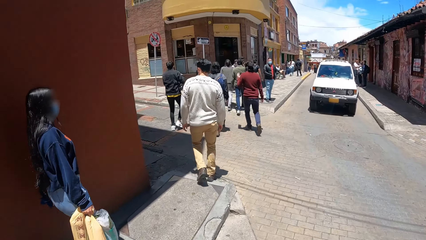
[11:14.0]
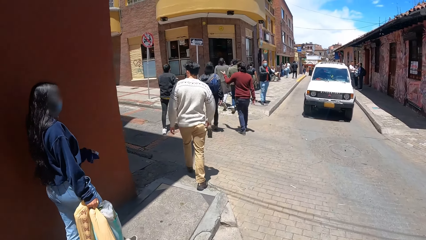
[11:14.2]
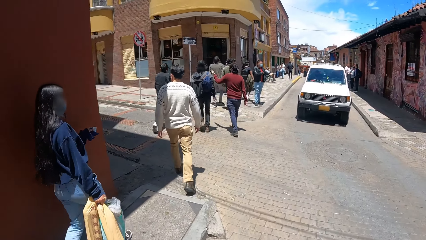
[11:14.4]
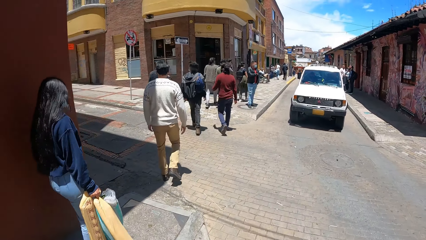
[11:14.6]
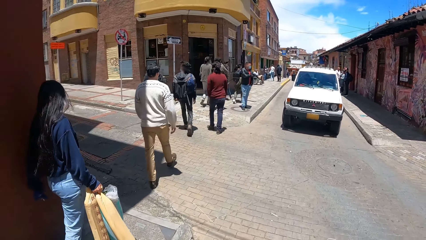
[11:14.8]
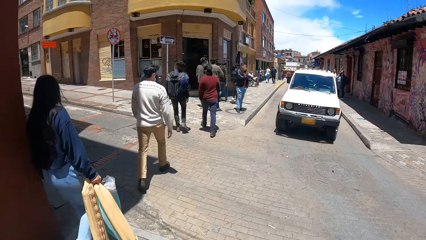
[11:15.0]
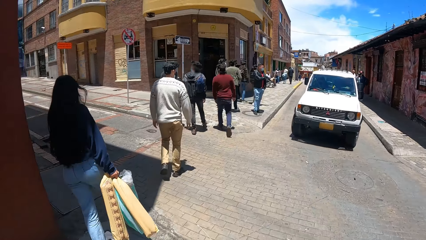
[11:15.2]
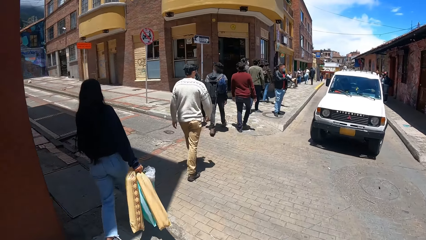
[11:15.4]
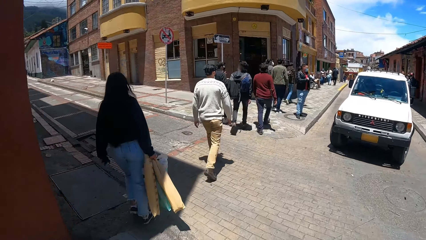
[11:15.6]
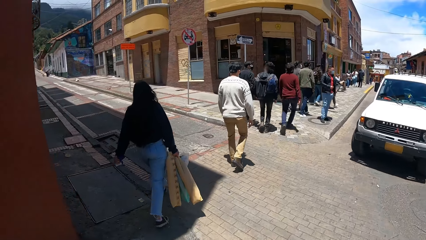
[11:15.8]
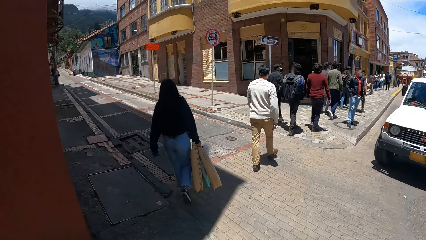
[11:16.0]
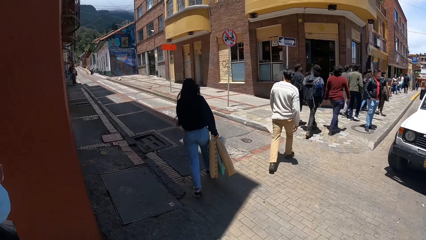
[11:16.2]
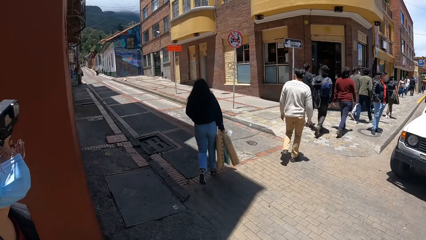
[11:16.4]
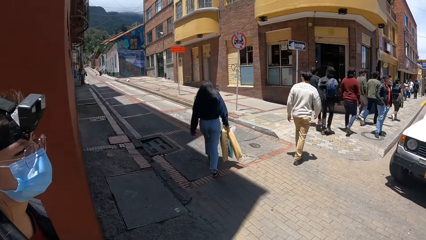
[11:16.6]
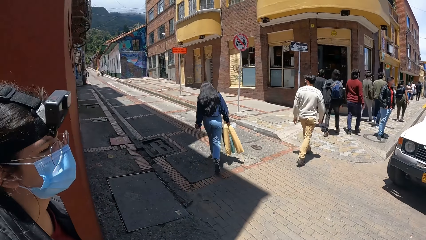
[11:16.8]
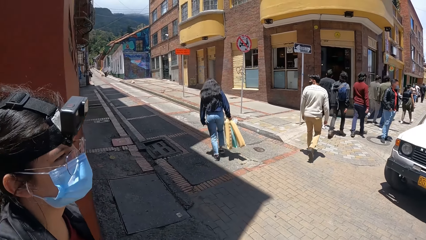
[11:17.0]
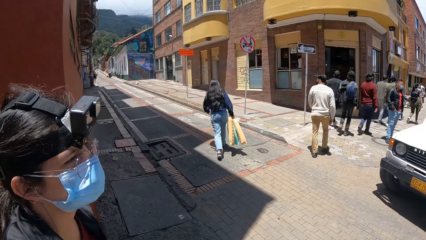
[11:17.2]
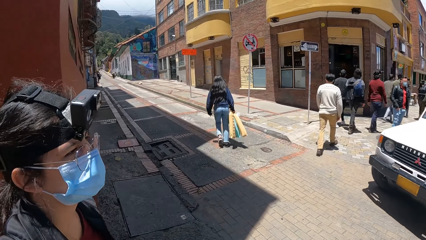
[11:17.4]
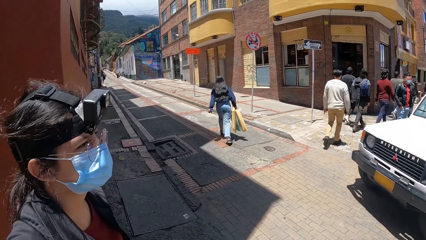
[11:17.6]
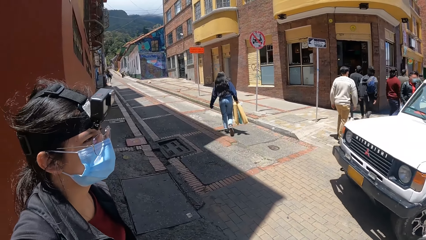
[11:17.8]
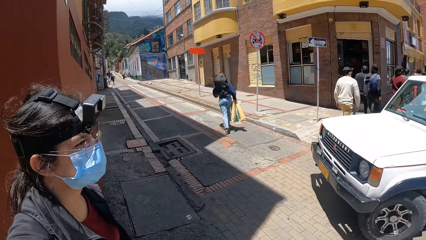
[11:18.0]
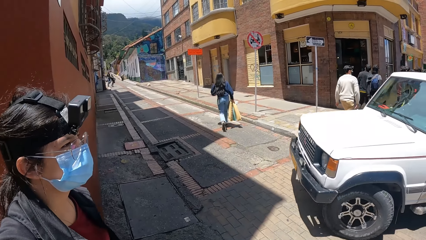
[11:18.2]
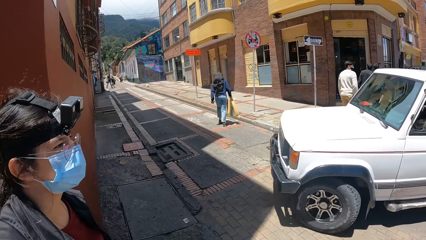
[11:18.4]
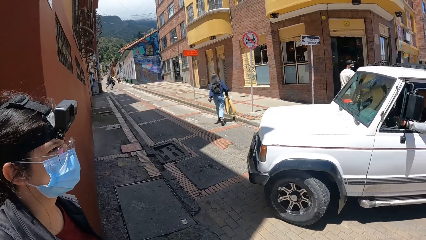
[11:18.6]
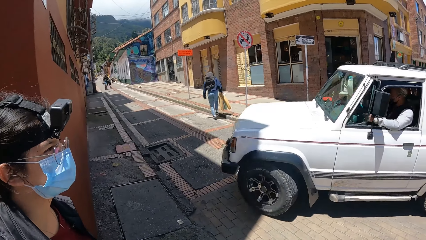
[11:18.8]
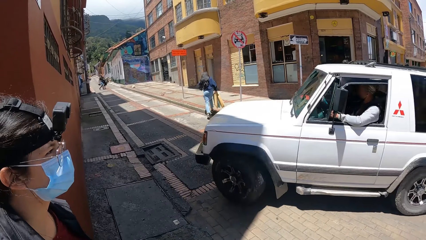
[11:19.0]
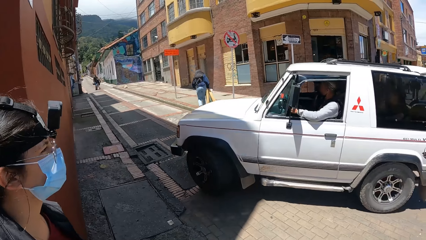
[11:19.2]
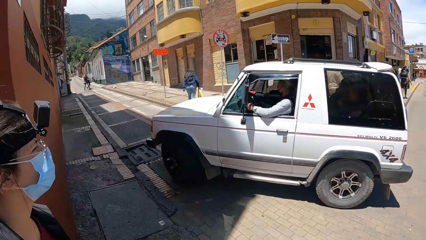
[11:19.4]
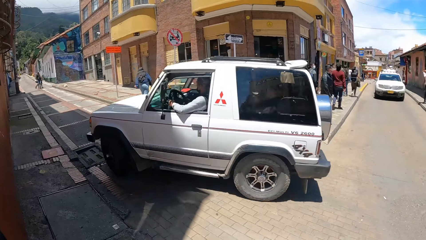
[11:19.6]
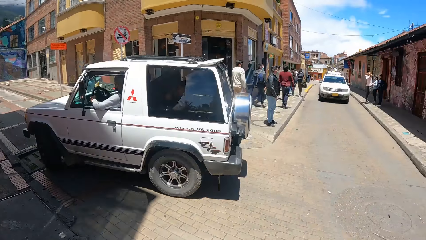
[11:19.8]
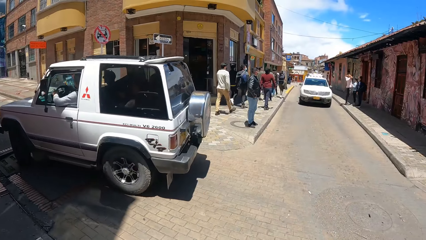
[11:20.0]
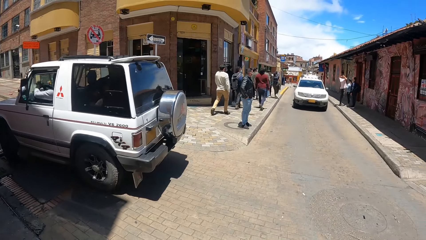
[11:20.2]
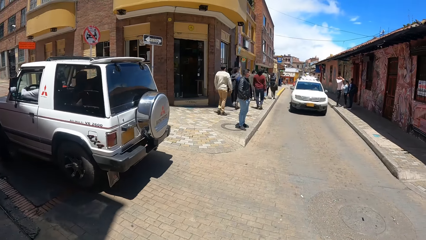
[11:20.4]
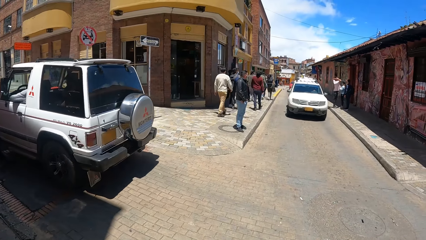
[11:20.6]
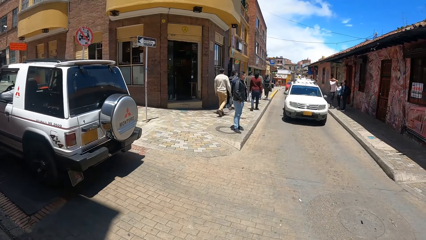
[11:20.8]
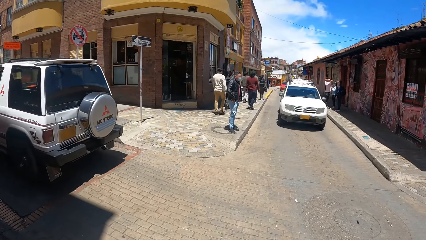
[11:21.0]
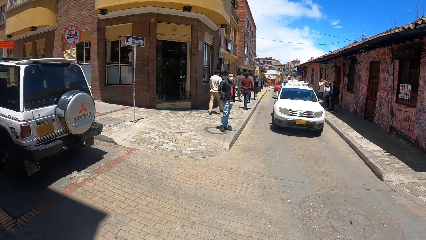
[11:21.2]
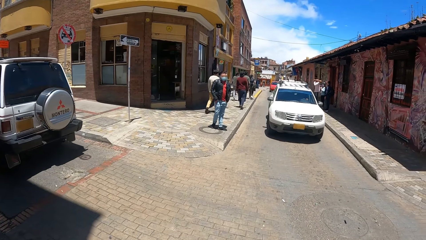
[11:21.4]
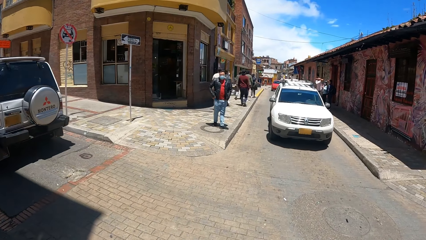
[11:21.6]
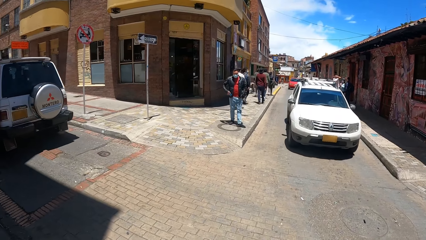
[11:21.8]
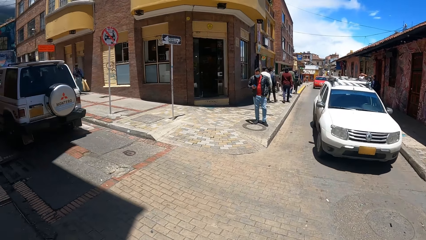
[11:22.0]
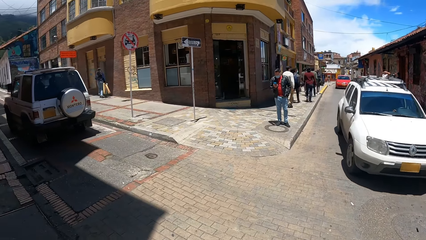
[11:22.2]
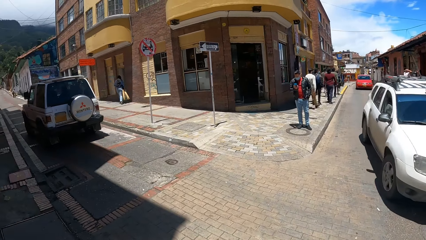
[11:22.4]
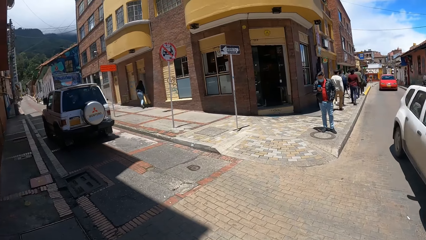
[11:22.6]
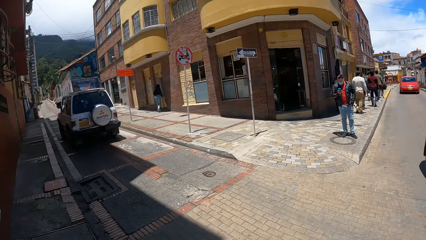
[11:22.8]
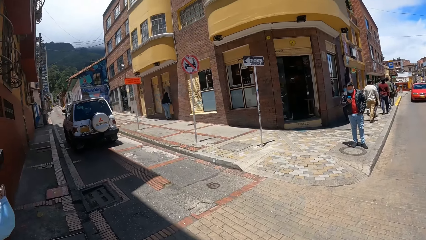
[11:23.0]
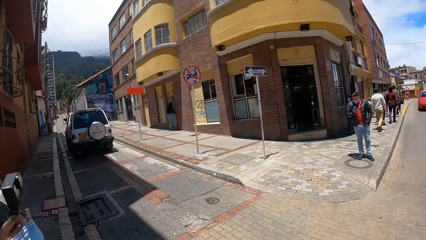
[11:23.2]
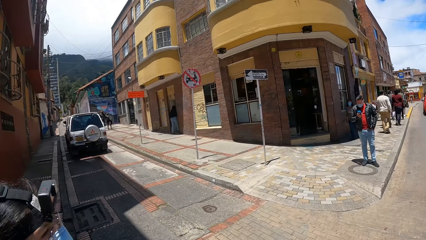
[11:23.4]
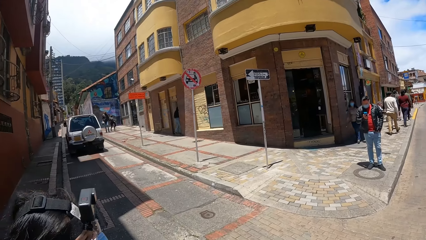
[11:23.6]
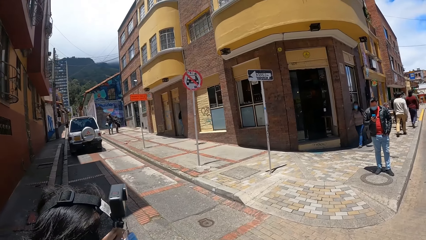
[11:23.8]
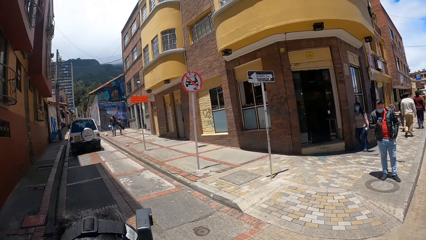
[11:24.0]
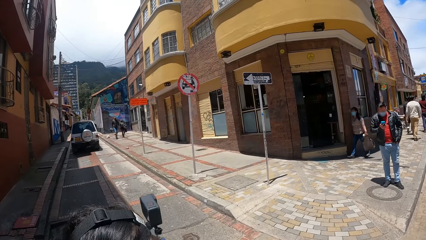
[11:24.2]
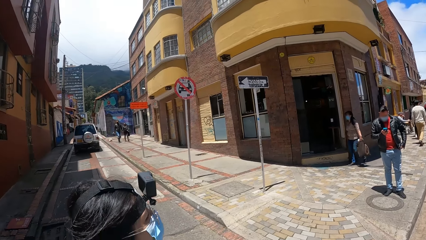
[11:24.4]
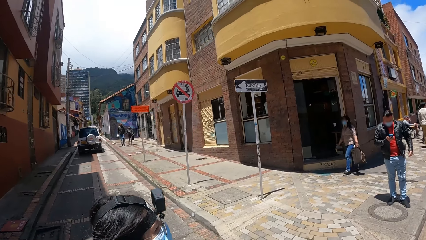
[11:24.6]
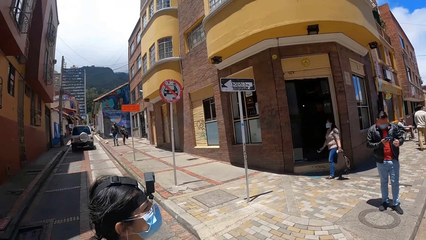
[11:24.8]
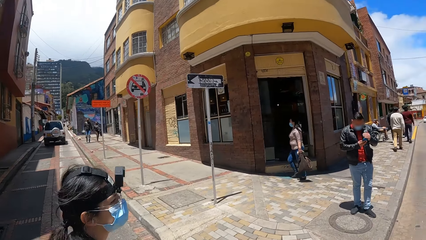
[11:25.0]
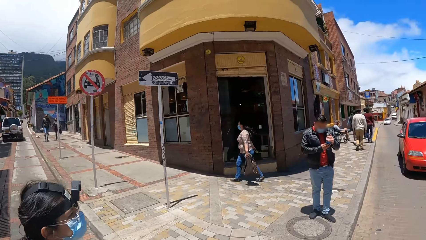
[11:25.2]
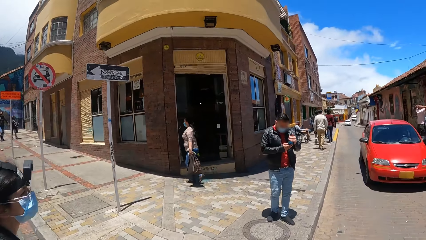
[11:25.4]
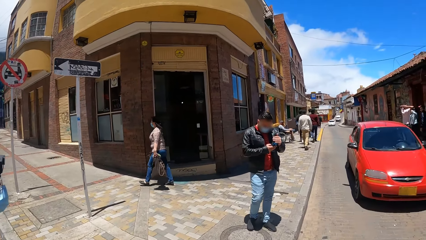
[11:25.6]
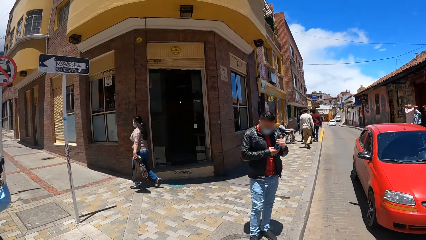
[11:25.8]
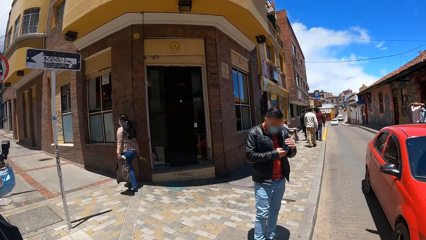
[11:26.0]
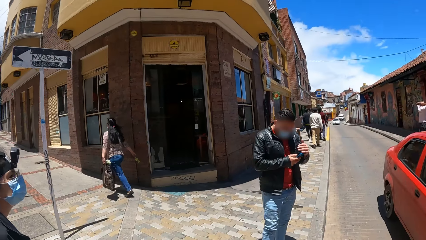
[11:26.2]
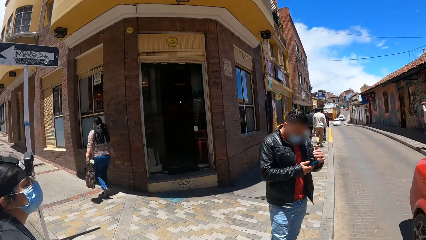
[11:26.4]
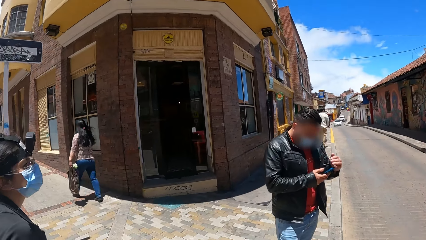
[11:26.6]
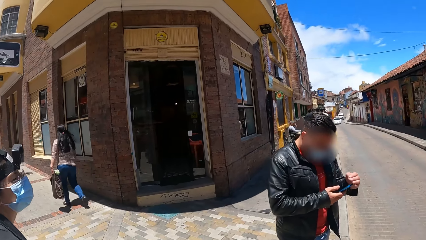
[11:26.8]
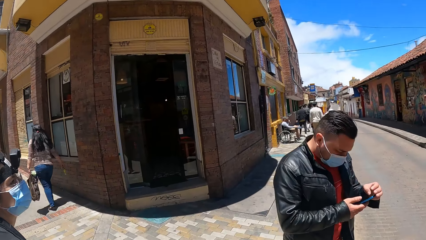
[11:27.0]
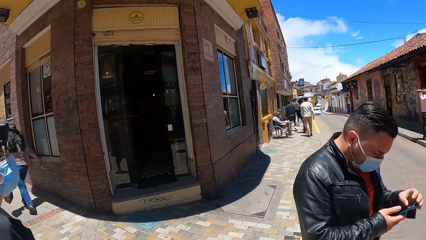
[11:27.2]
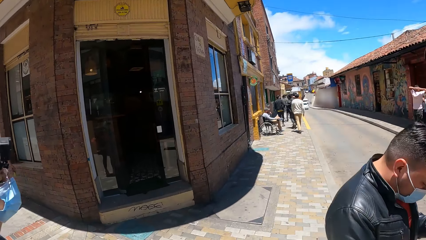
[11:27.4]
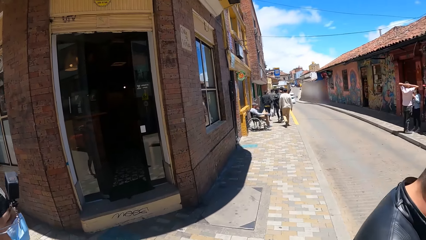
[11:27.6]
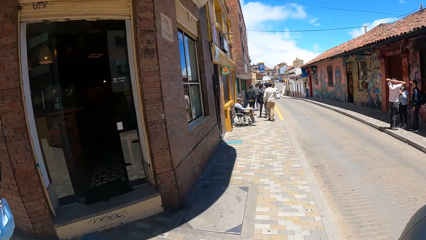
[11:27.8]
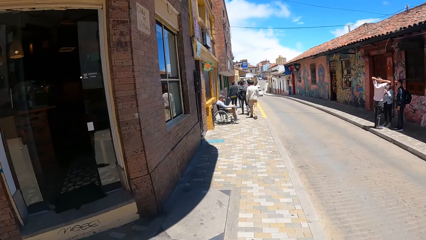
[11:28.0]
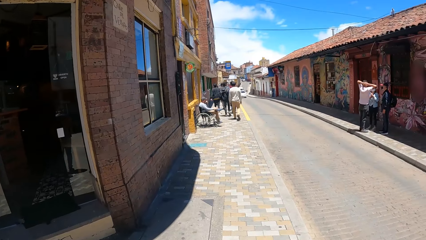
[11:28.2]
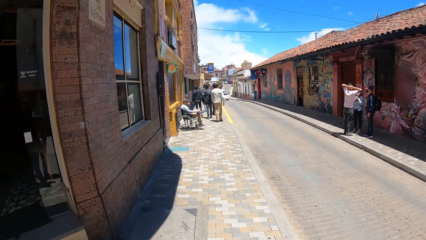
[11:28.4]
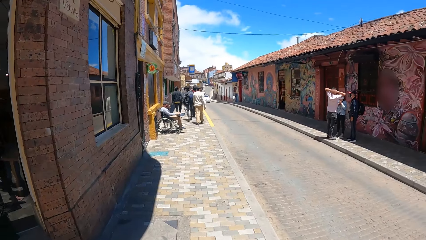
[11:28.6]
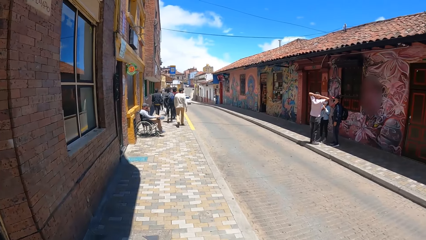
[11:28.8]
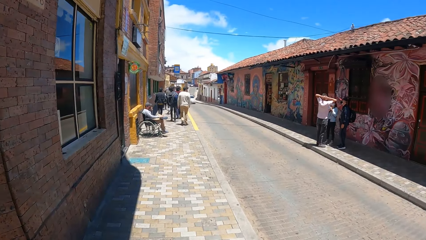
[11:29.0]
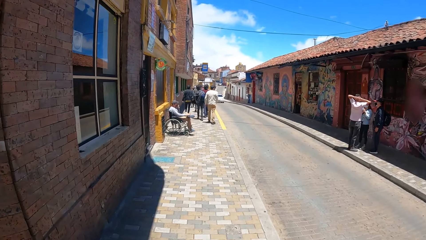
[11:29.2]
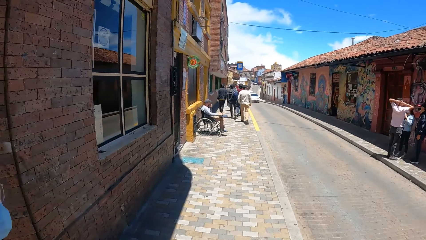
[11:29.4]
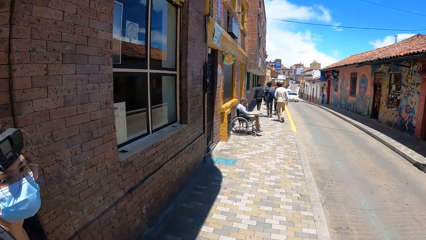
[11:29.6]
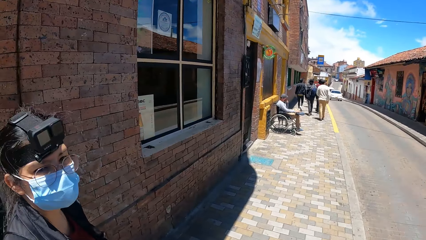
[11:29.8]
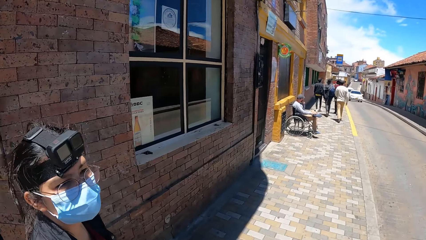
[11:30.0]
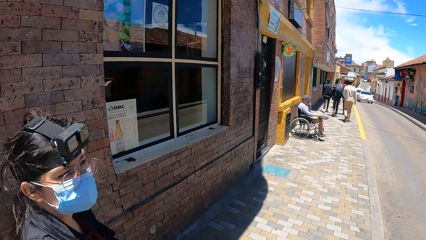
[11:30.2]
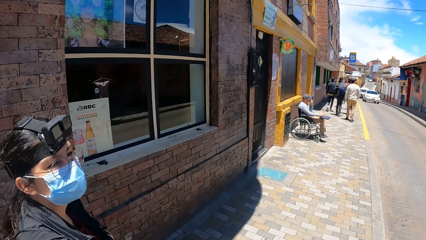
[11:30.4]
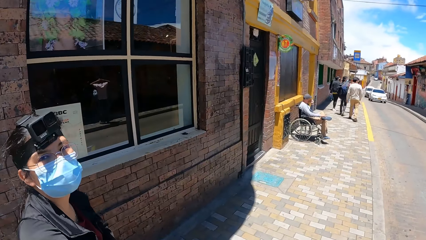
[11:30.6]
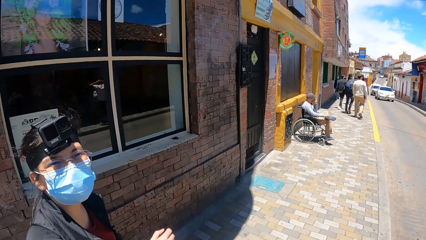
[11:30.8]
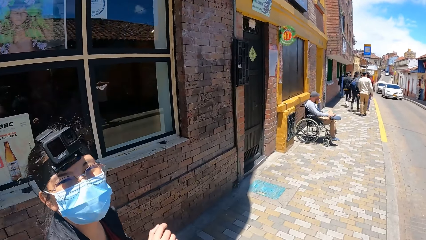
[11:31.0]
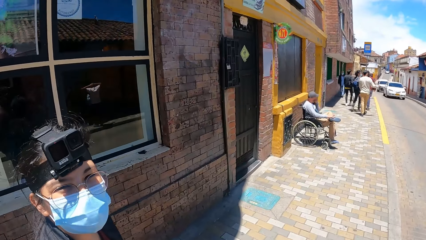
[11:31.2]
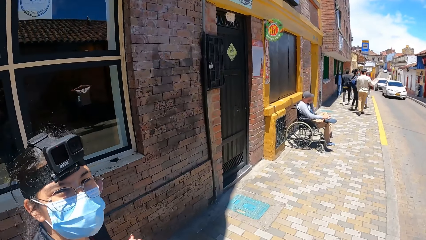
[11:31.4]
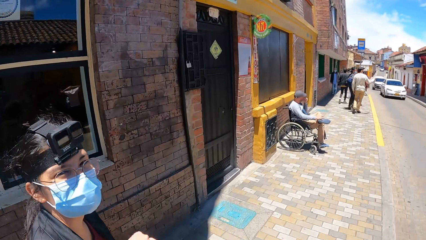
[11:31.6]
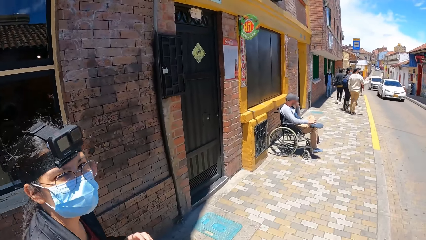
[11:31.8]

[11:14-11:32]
The camera wearer looks around. They walk around. A woman crosses the road. The camera wearer crosses the road. The woman walks on the sidewalk. The woman interacts with the camera wearer.
